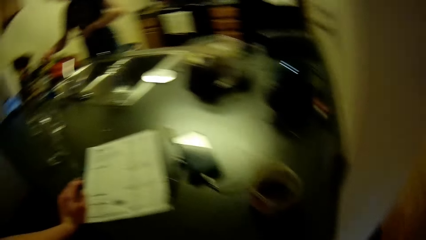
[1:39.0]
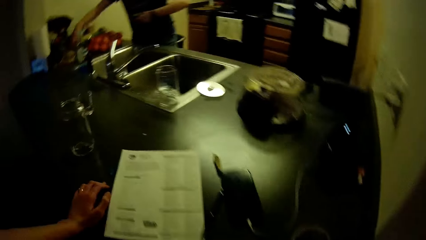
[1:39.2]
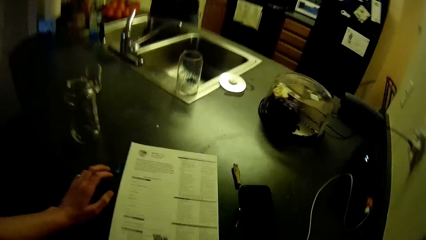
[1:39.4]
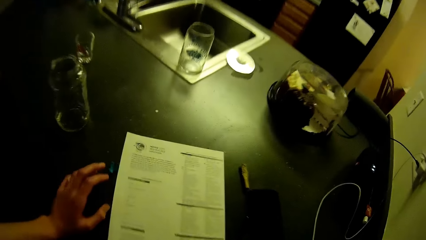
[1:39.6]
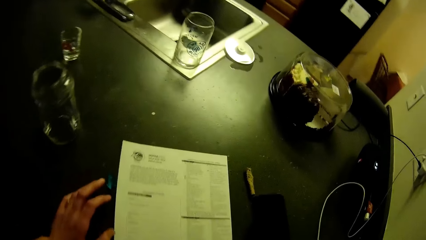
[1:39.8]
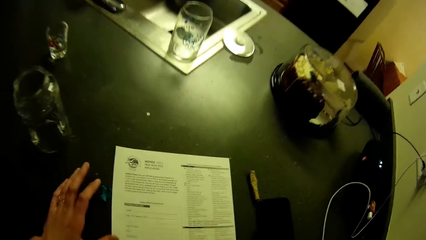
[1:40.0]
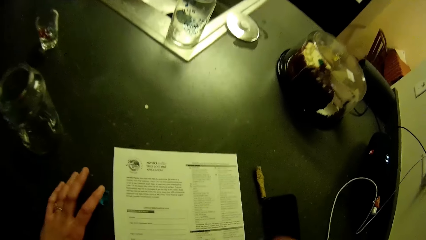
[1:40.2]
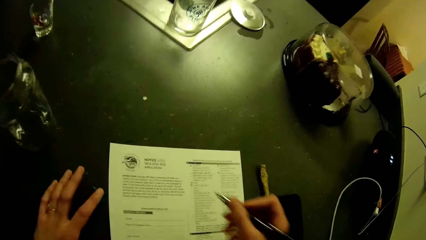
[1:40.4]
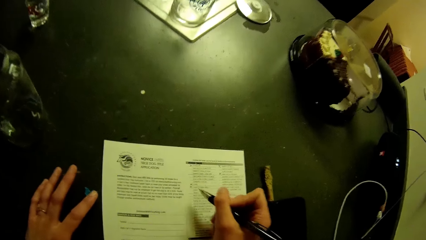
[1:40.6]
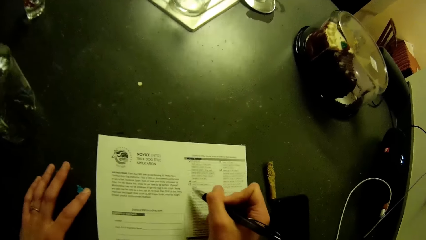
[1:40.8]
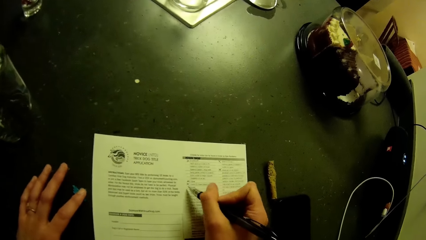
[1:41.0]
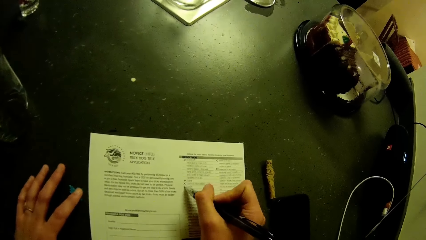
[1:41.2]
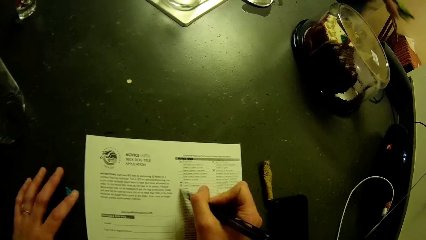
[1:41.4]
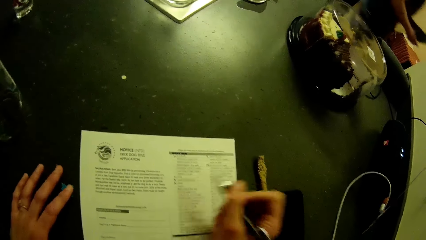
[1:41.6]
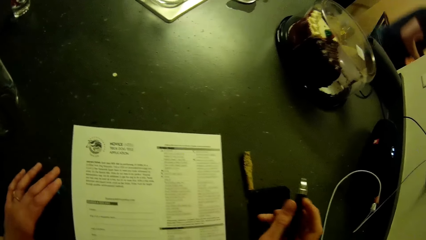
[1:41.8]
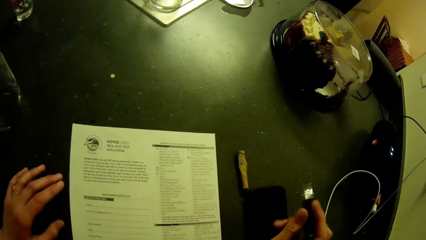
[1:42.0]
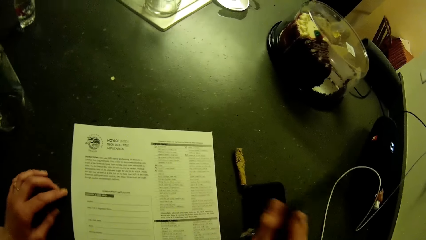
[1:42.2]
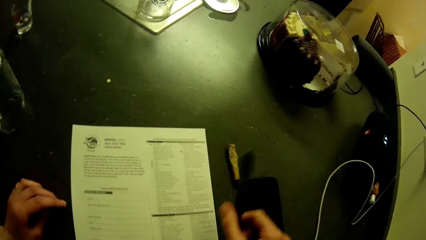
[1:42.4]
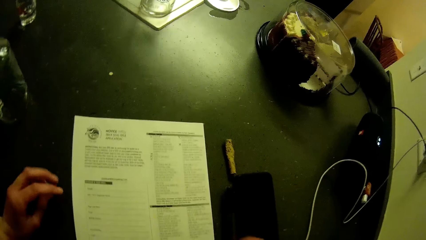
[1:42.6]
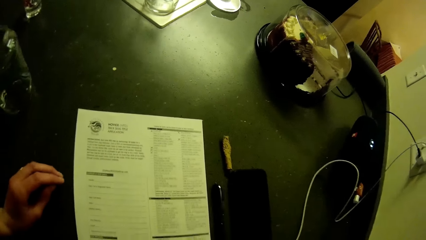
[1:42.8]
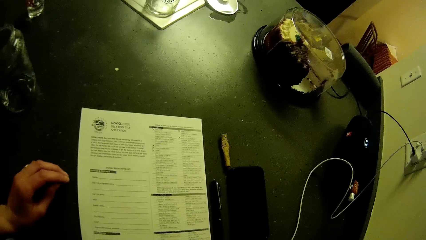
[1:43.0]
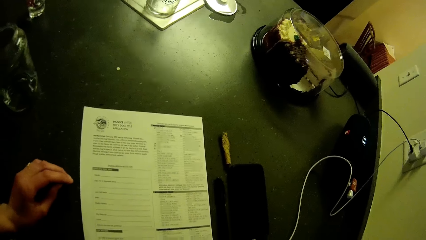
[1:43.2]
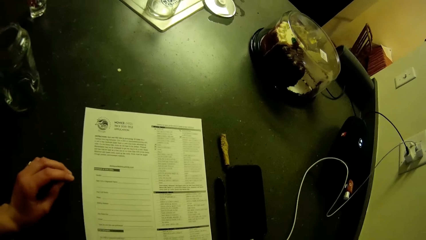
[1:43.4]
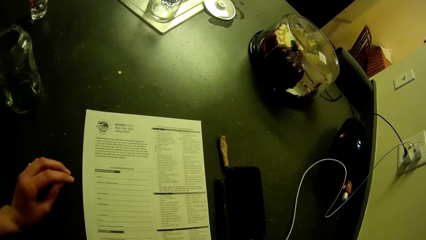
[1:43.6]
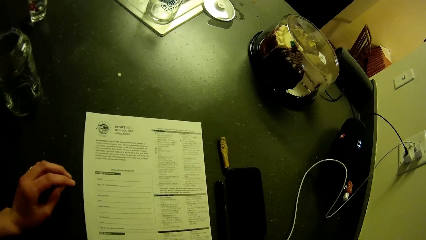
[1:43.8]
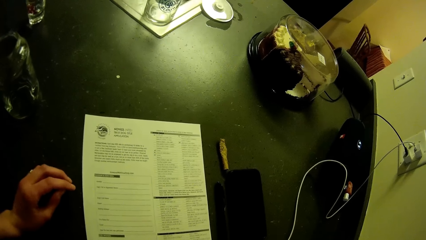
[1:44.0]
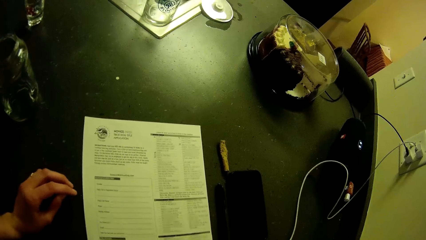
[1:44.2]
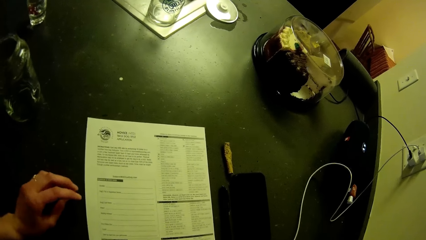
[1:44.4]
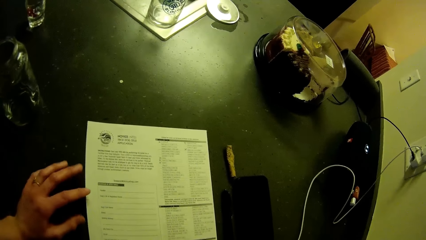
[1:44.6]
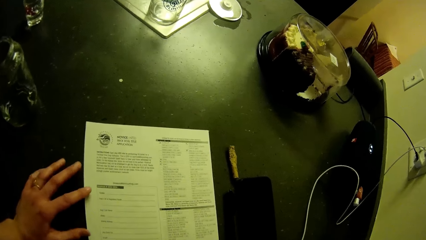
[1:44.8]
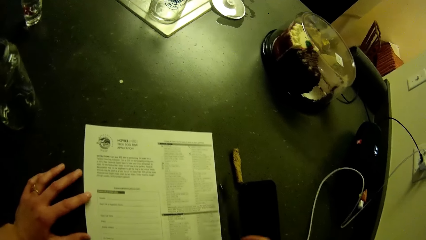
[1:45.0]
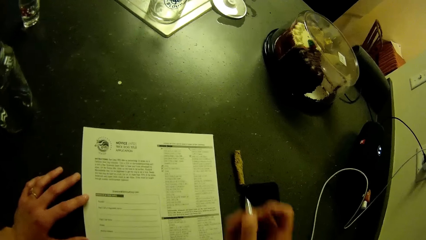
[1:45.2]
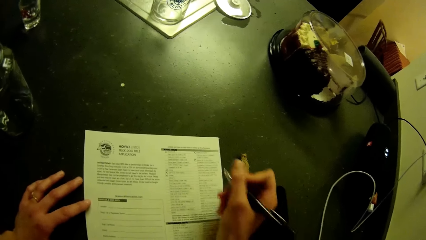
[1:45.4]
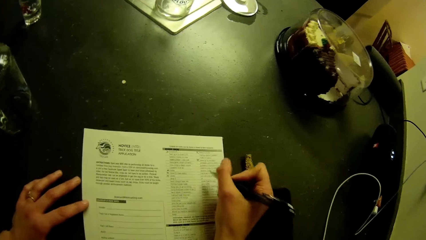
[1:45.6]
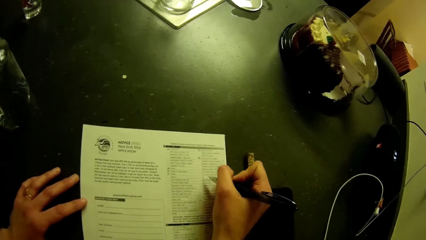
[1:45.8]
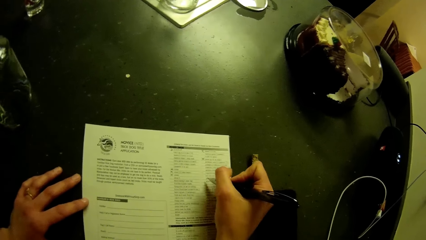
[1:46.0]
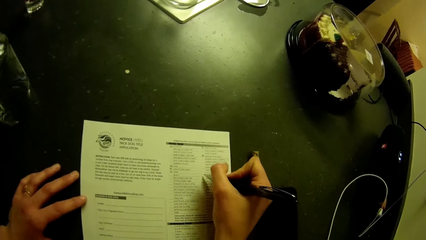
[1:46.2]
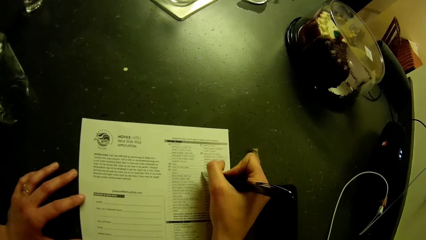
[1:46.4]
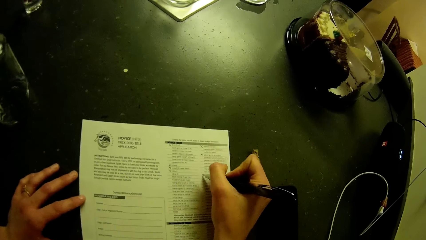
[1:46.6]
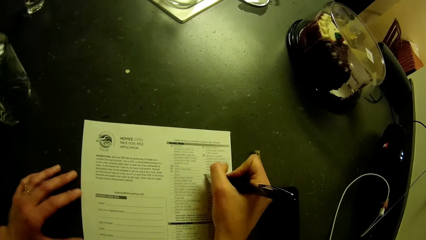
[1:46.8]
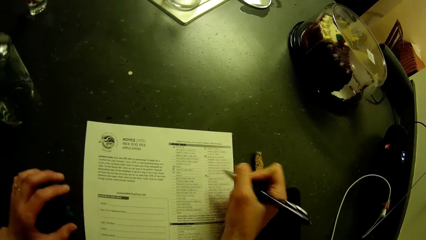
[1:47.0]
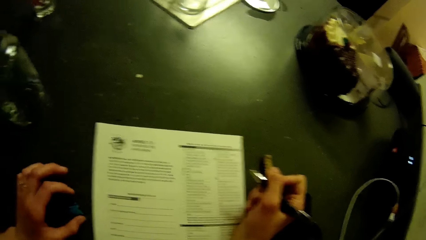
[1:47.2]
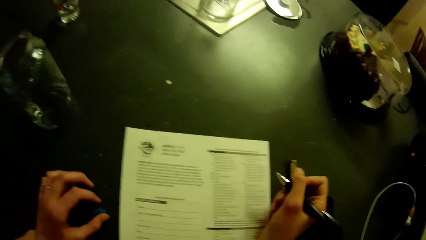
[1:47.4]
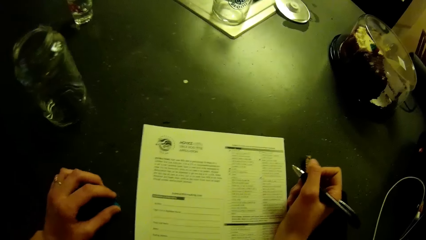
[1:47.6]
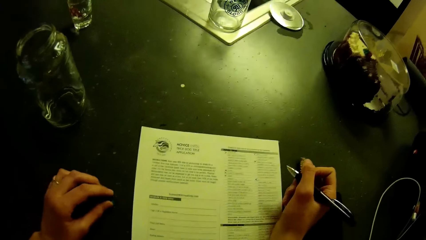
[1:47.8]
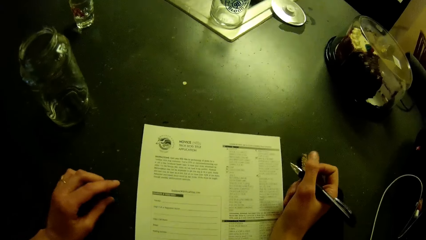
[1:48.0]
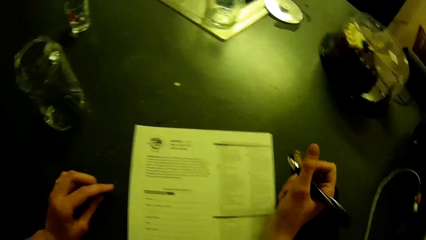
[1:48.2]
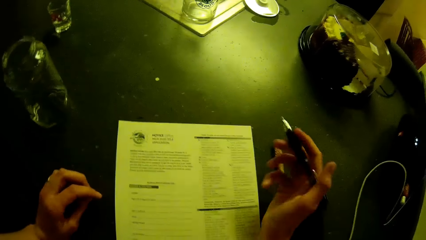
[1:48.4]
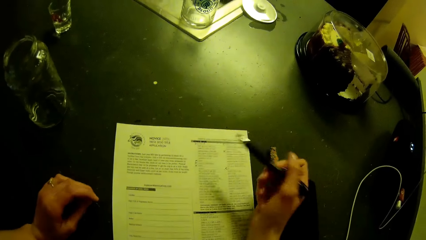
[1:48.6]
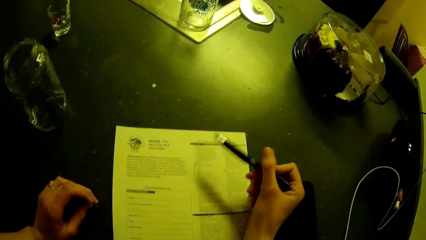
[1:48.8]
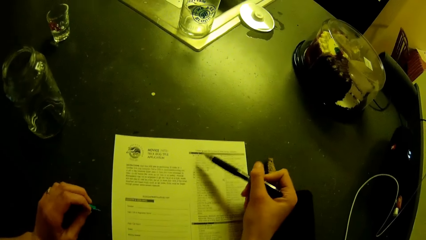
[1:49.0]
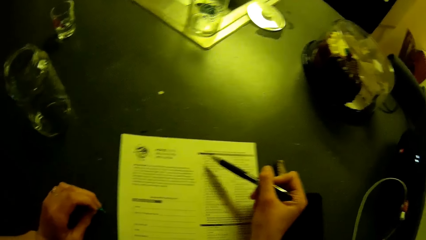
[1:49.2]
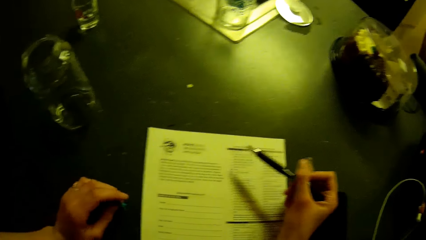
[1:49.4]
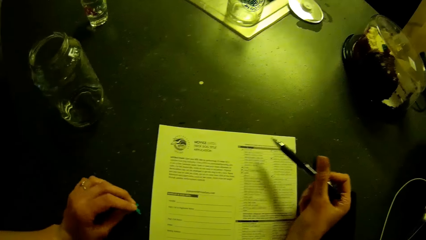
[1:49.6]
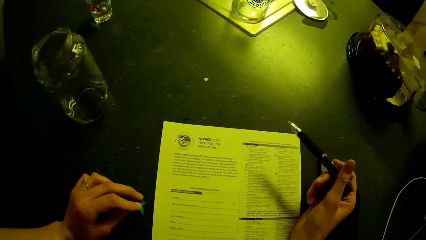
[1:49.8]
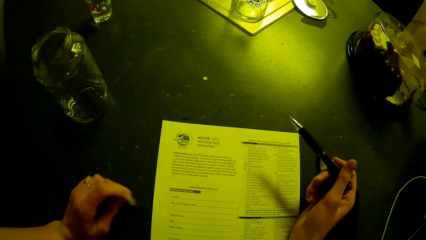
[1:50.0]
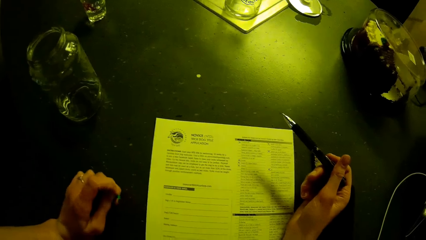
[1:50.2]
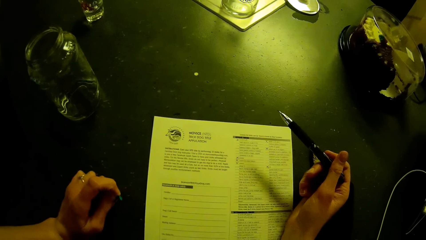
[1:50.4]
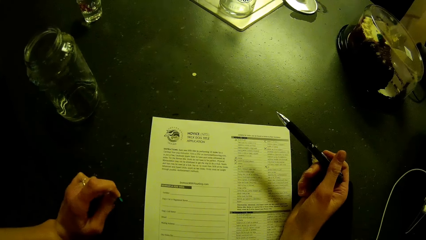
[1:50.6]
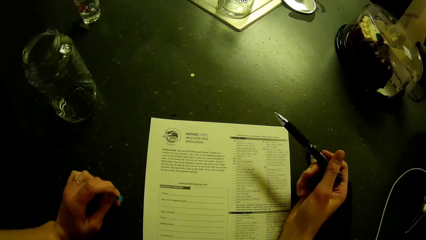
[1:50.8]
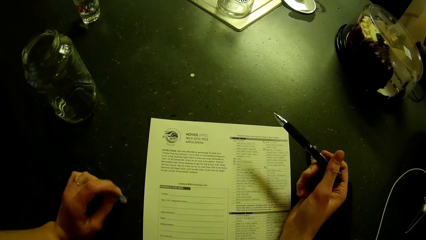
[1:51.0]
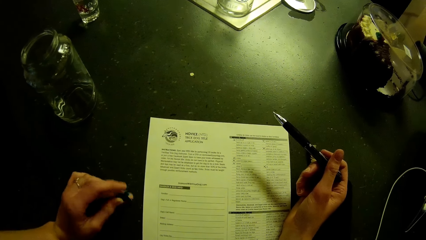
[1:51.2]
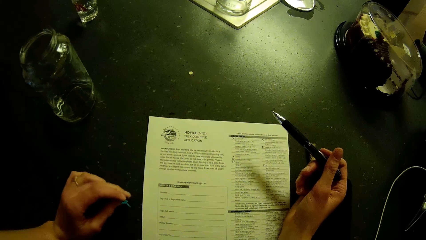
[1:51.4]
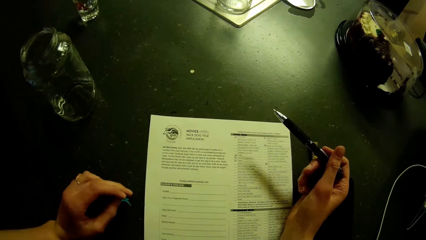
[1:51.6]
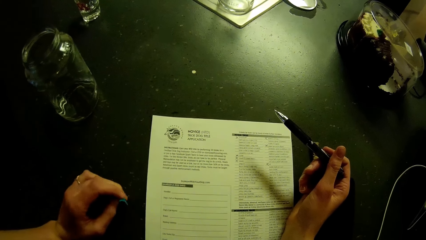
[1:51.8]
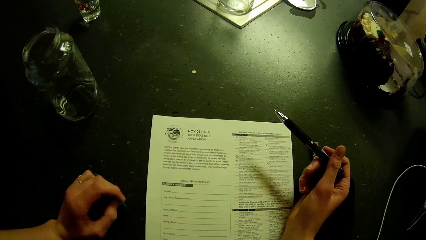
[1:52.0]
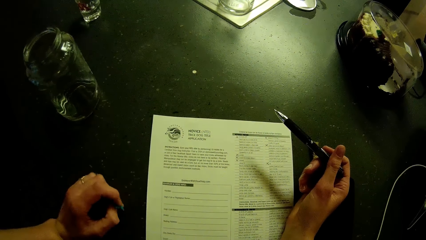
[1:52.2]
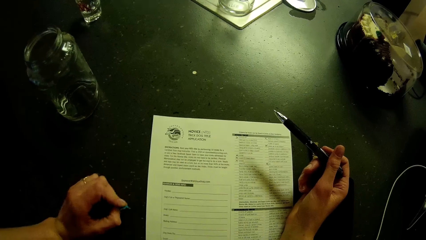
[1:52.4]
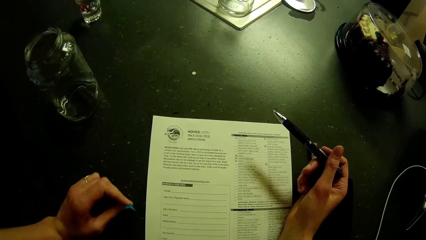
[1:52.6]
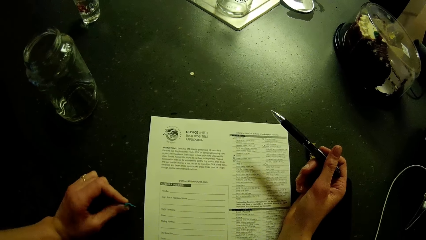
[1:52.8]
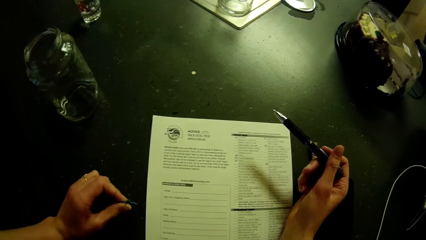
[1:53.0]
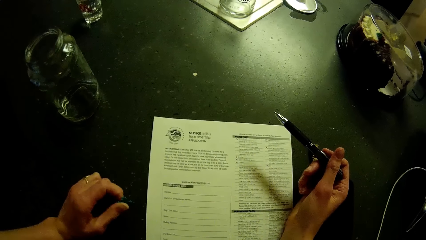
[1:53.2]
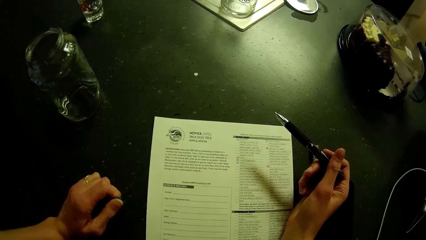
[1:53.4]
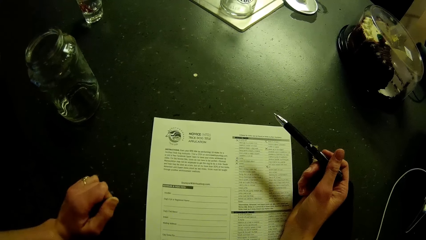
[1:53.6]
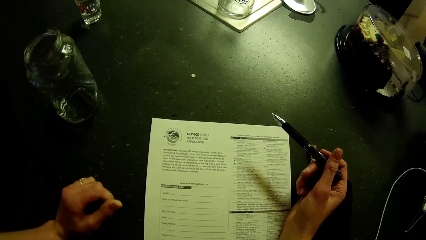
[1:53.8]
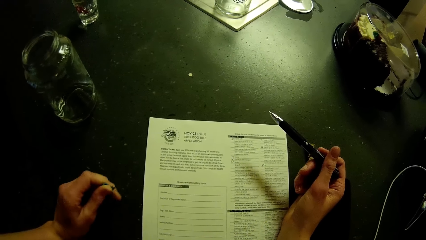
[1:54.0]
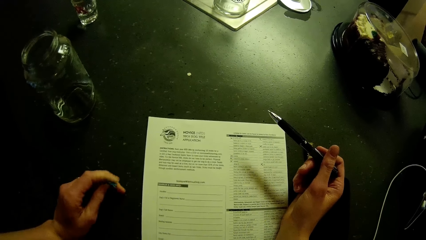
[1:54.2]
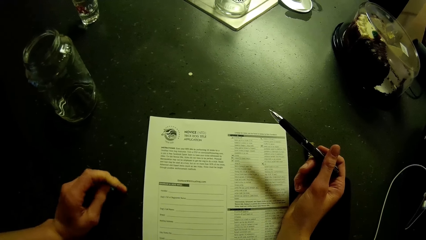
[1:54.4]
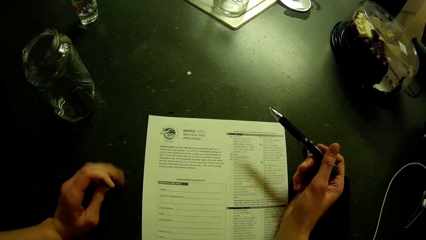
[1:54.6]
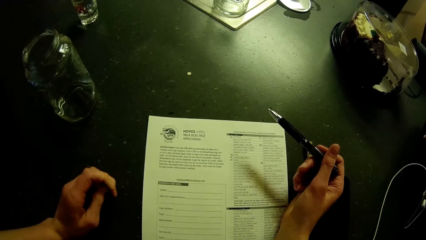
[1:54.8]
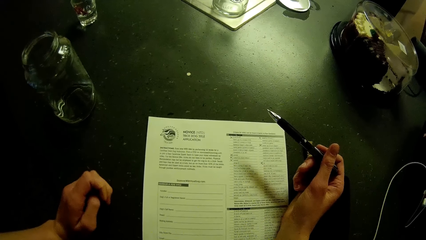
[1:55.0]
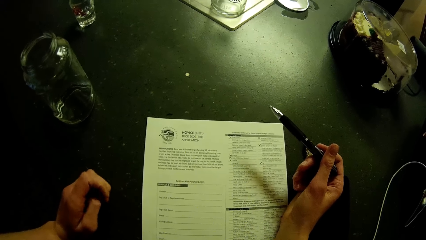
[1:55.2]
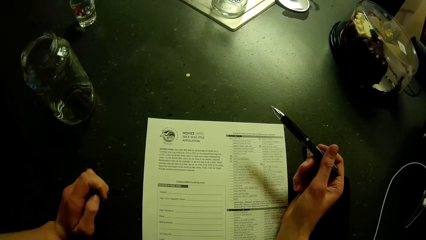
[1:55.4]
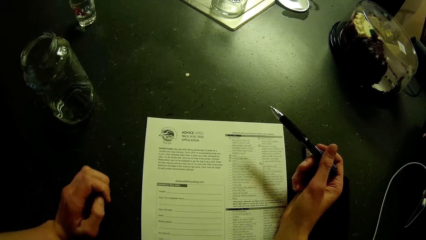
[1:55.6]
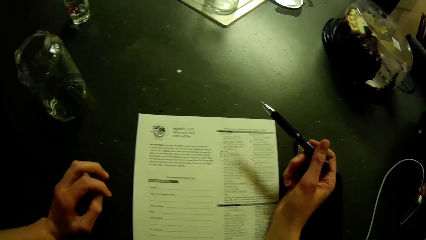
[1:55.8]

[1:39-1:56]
A man stands in the room. The camera wearer picks up the pen on the kitchen slab. They fill an application checklist on the kitchen slab. They mark the sheet of paper. The man walks away from the kitchen slab. The camera wearer drops the pen on the kitchen slab. They look at a sheet of paper. They pick up the pen on the kitchen slab. They fill the application checklist on the kitchen slab. They mark the sheet of paper. They look at the sheet of paper. They pick up a piece of paper with his left hand from the table. They fondle the piece of paper in his left hand. They point towards the application form with the pen. They move the piece of paper on her hand.
